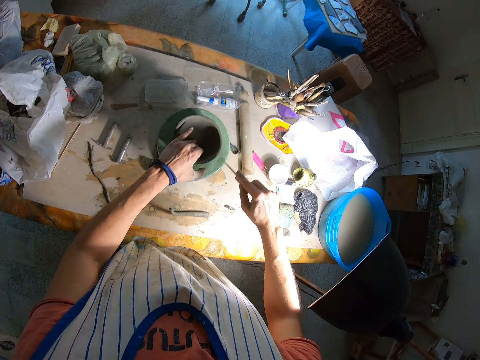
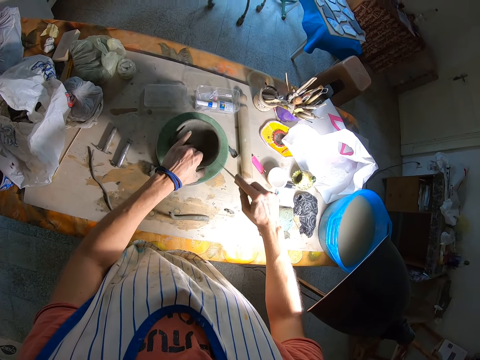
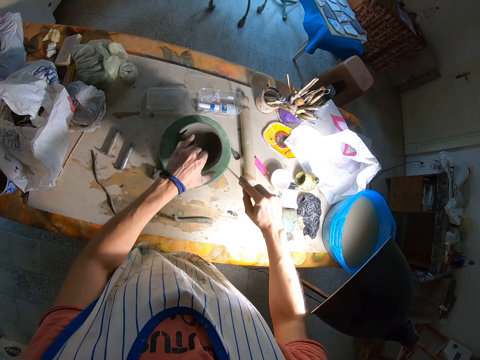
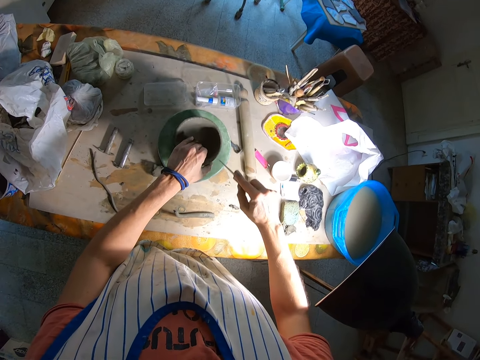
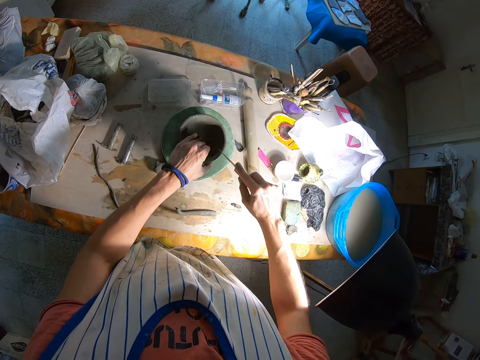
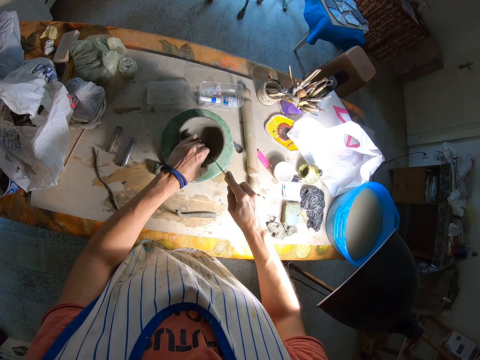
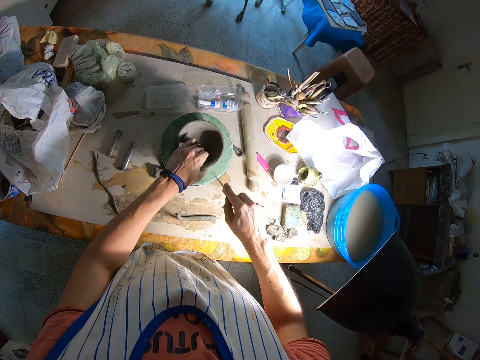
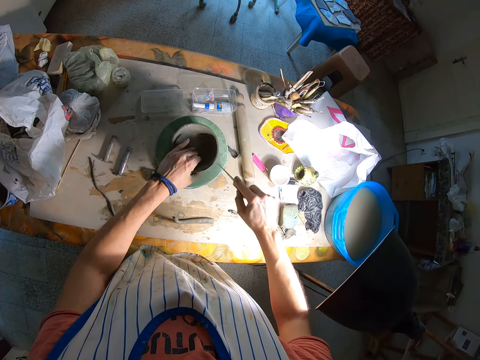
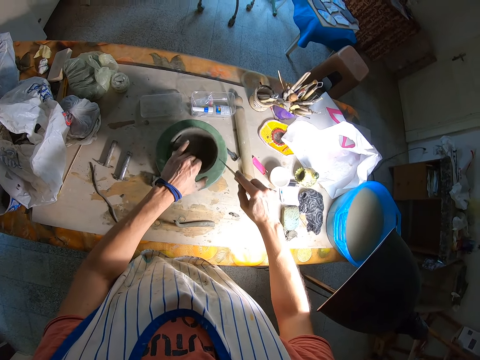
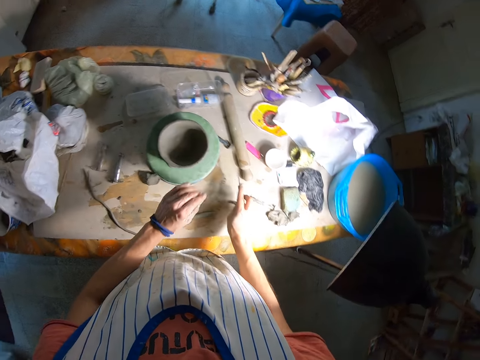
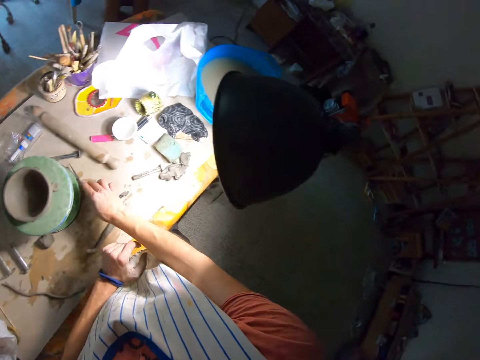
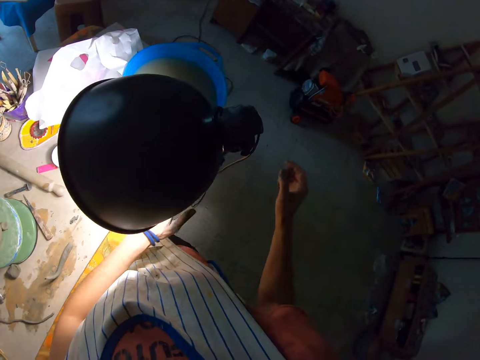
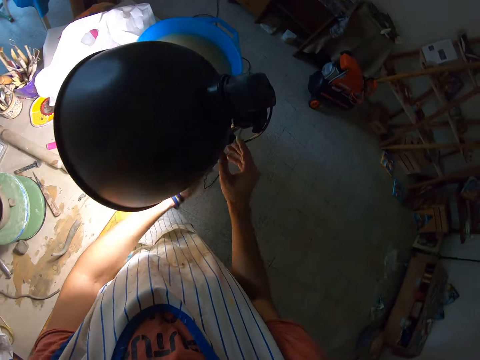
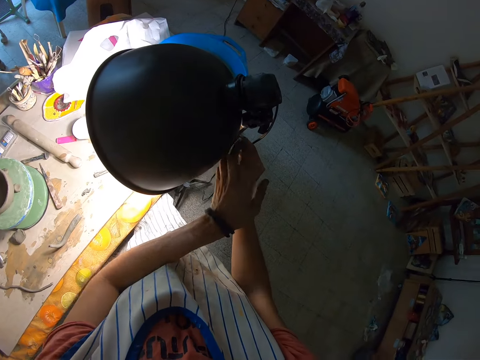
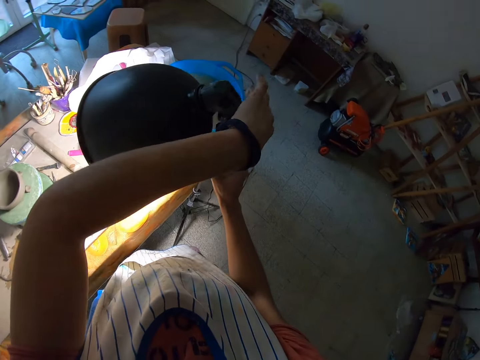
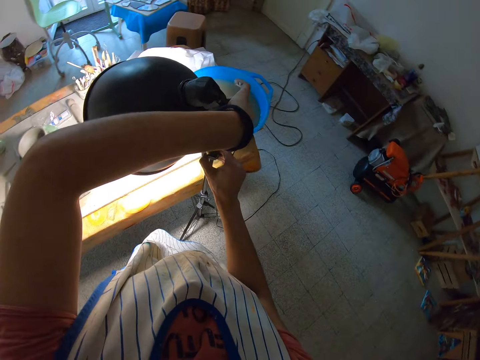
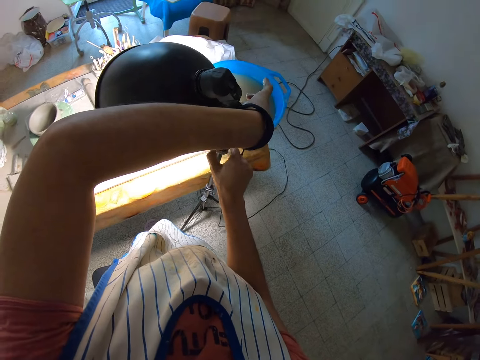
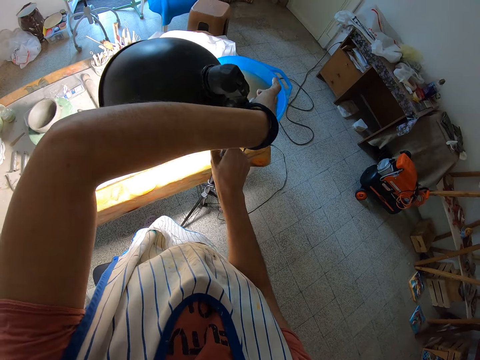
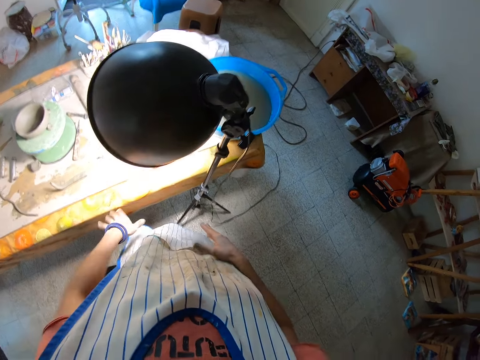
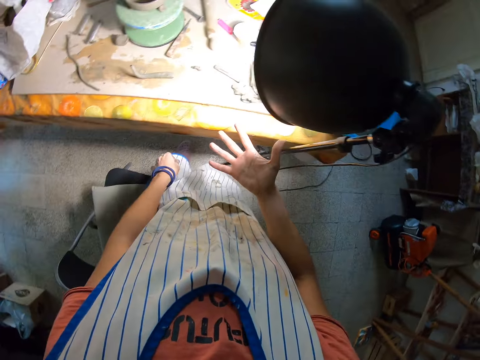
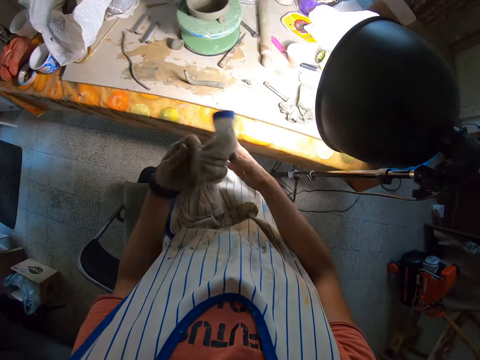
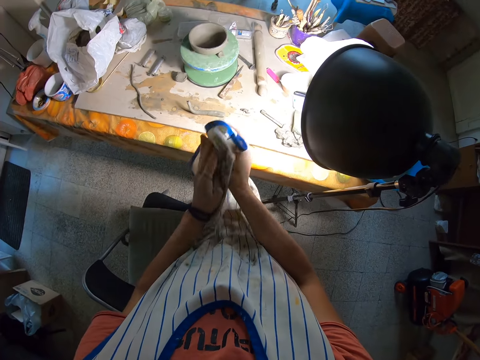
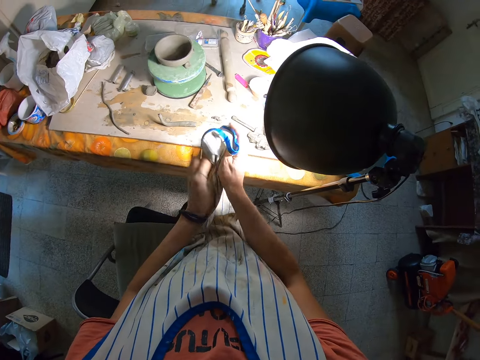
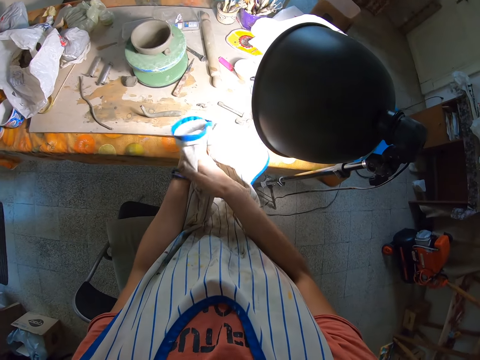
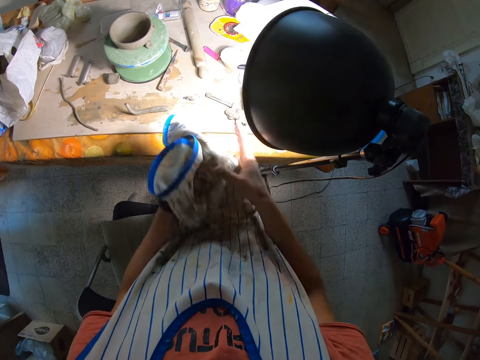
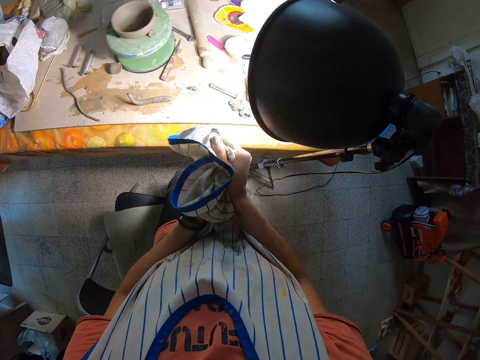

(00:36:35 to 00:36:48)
The camera wearer drops the knife on the table with her right hand. She adjusts a lamp beside the table with her hands. She wipes her hands with the apron.

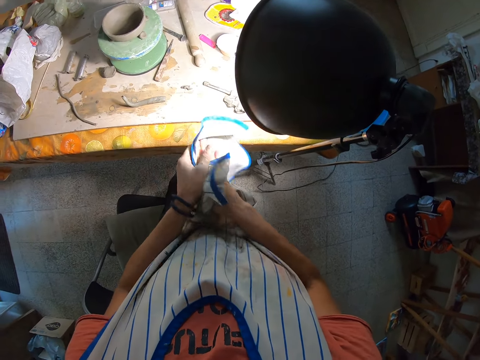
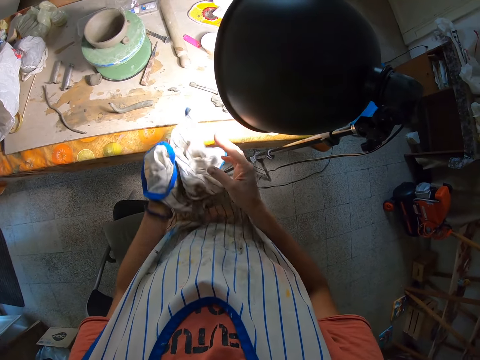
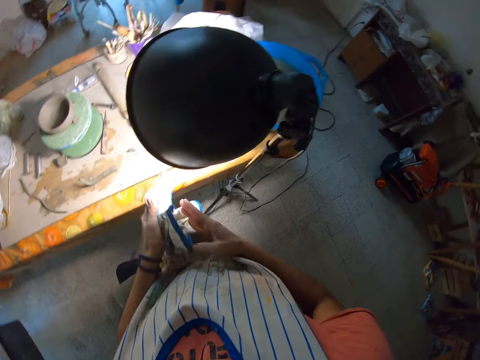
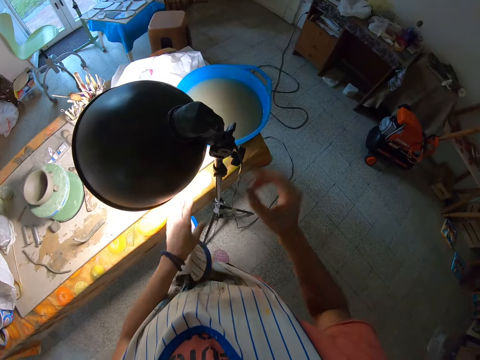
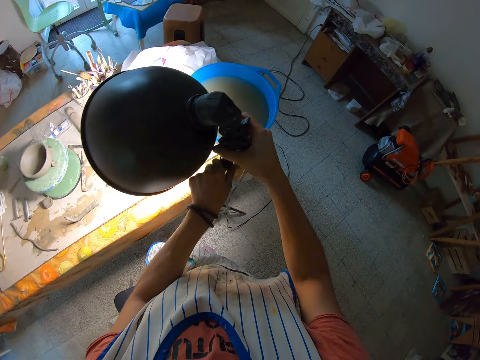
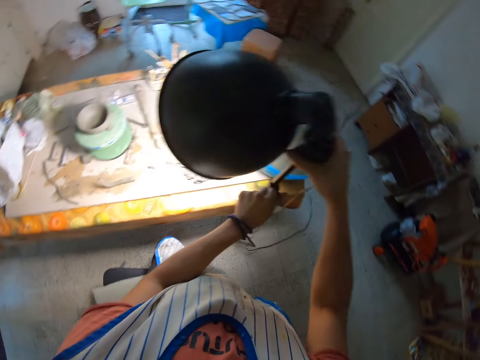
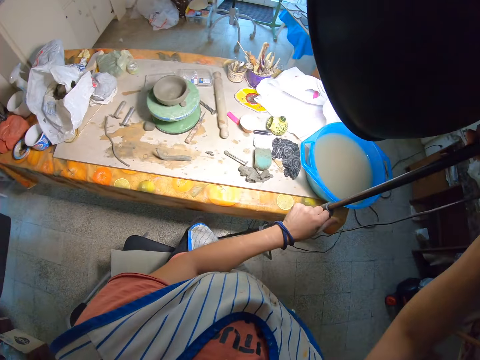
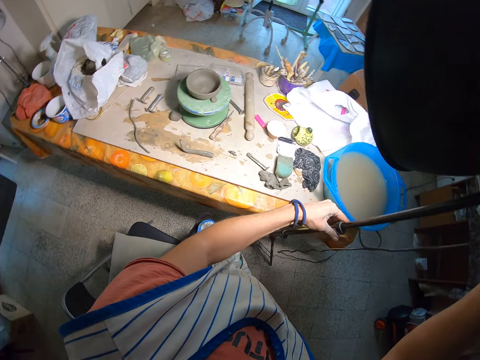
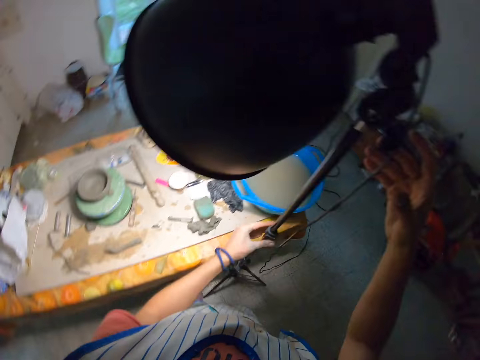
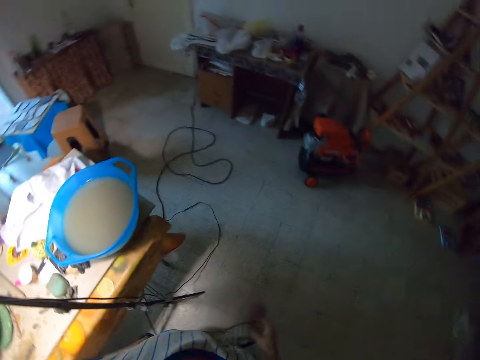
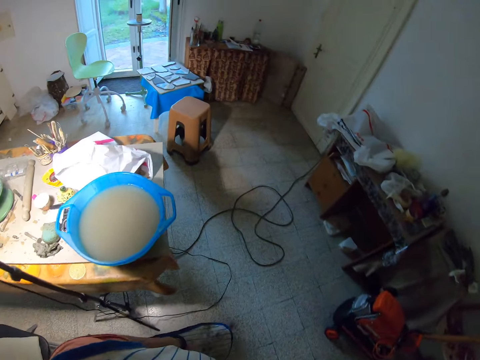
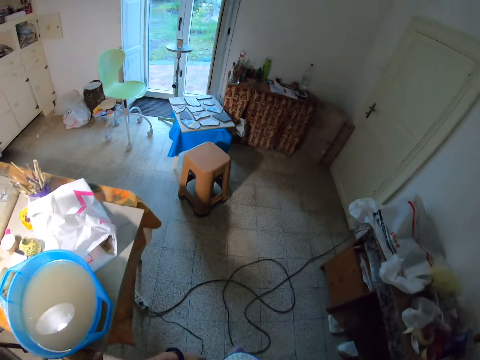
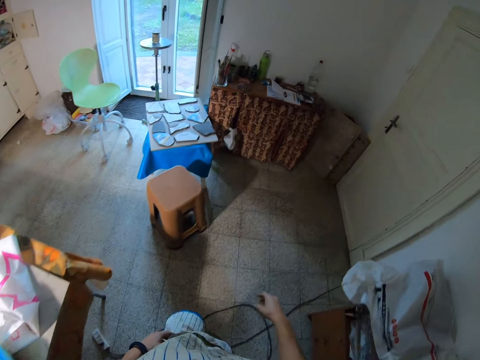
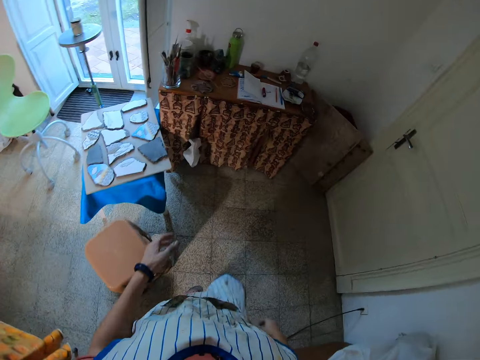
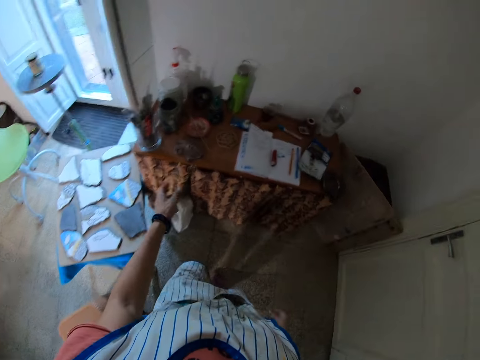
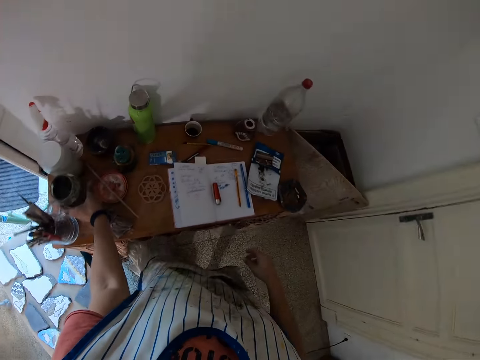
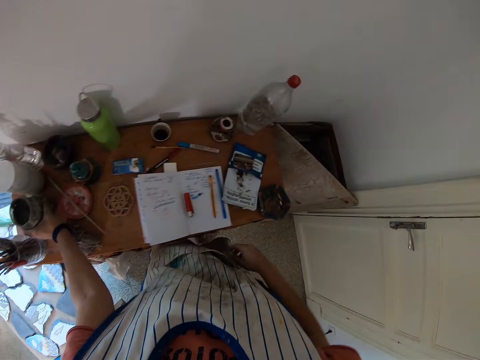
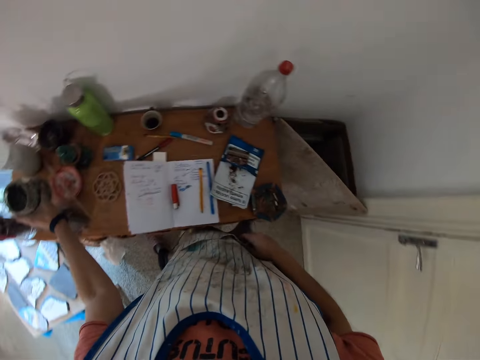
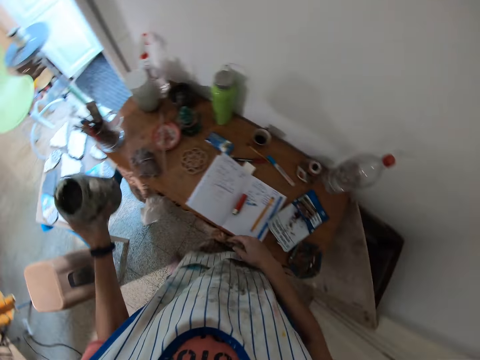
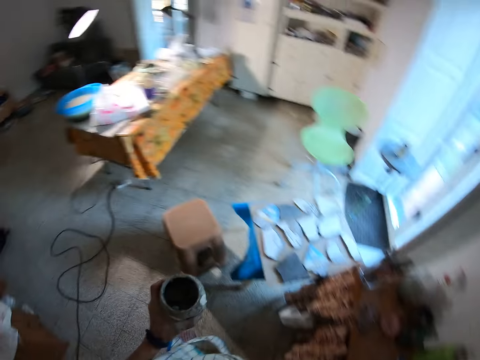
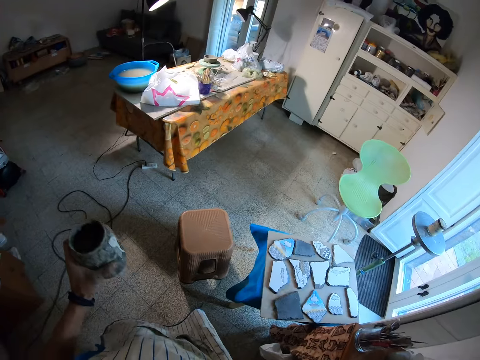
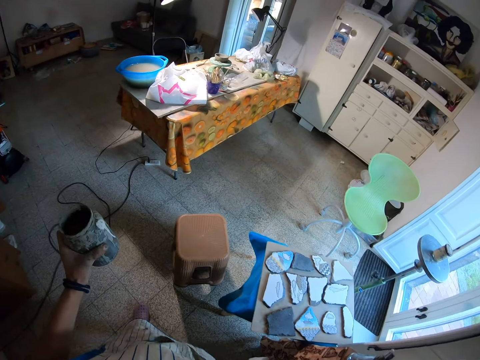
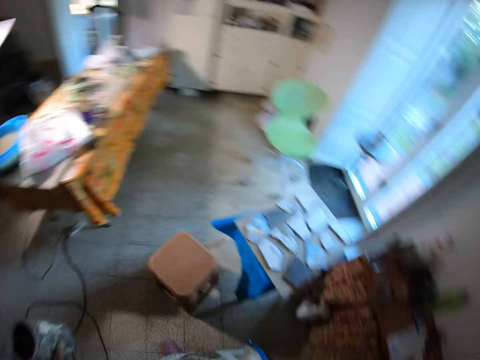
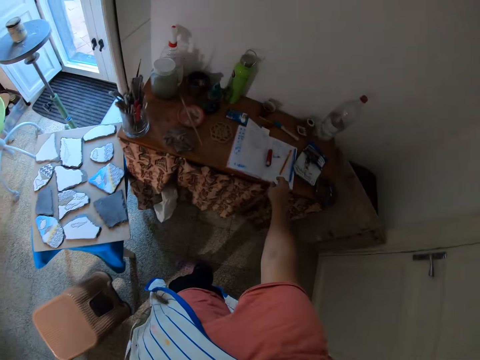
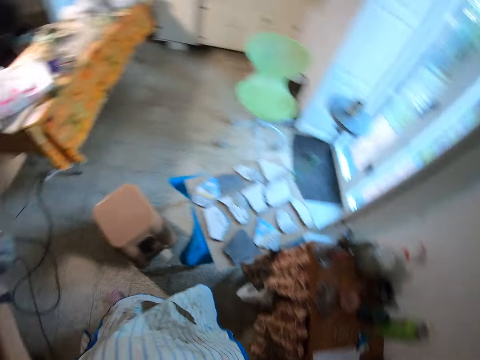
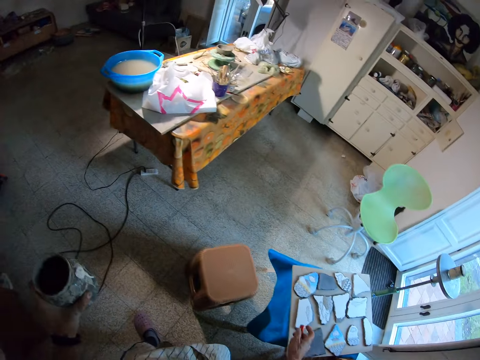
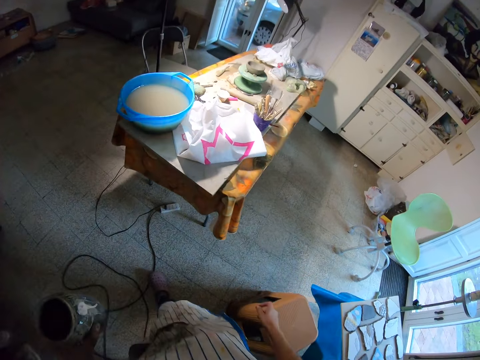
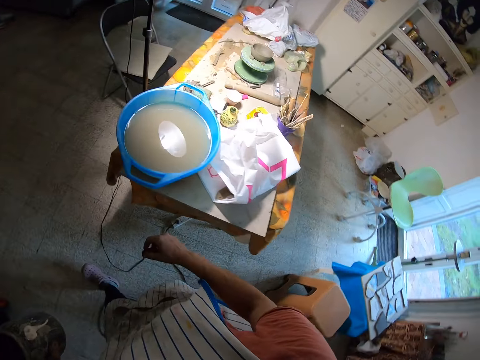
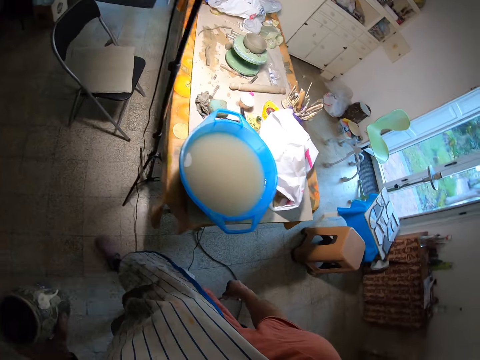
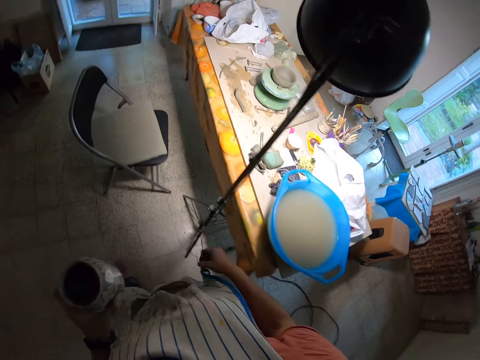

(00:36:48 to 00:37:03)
The camera wearer adjusts the lamp beside the table with her hands. She walks to the table. She picks a jar of clay from the table with her left hand. She looks around, takes something, and walks.
